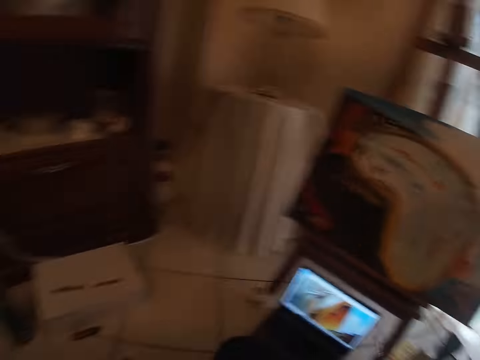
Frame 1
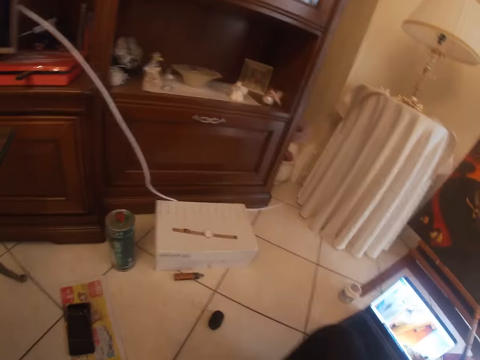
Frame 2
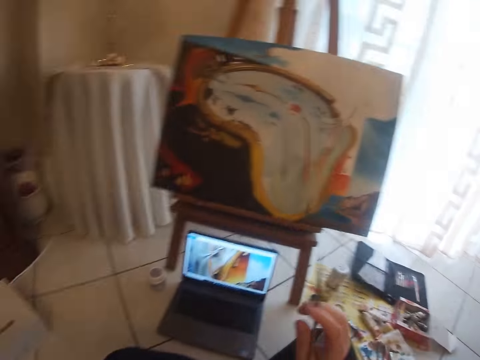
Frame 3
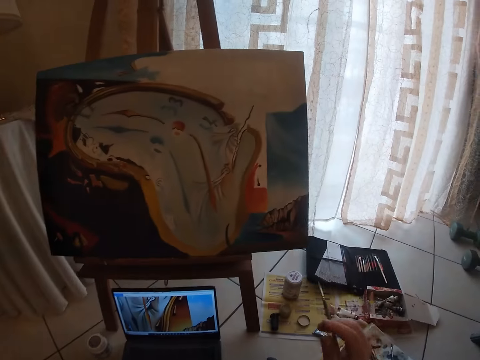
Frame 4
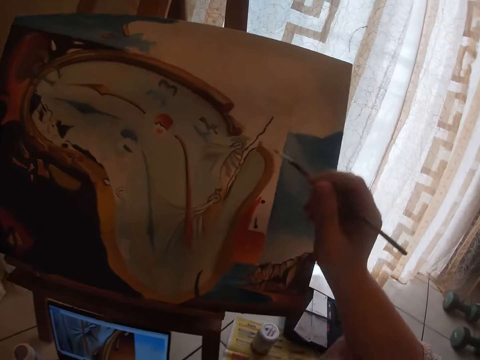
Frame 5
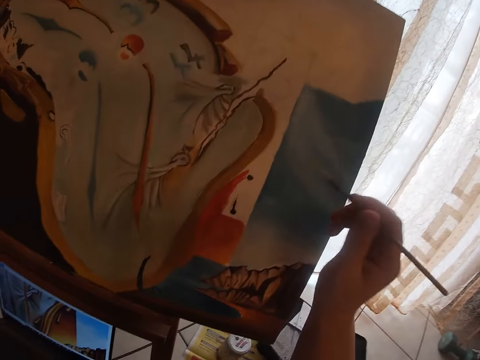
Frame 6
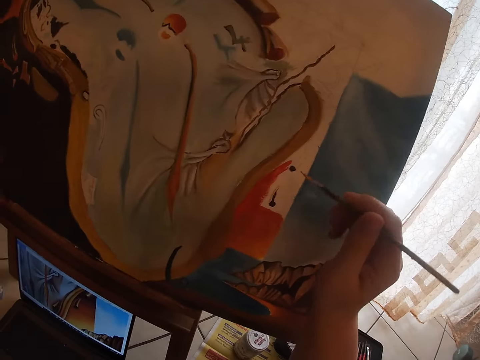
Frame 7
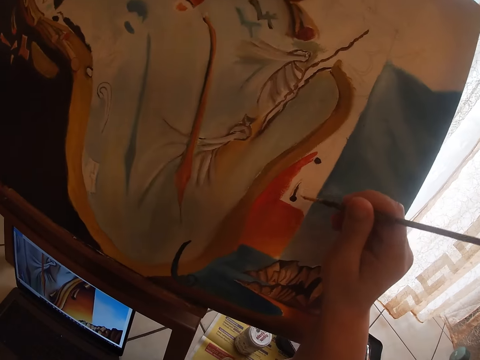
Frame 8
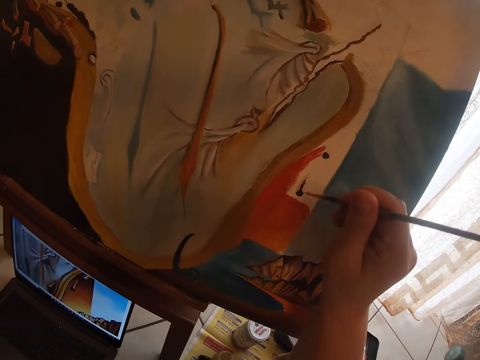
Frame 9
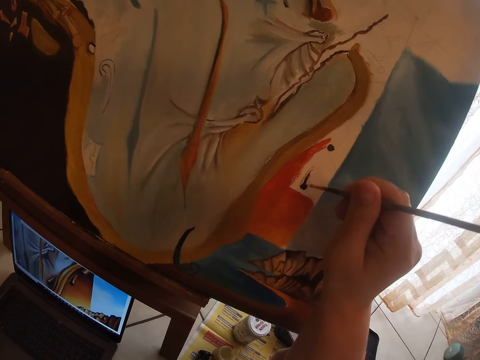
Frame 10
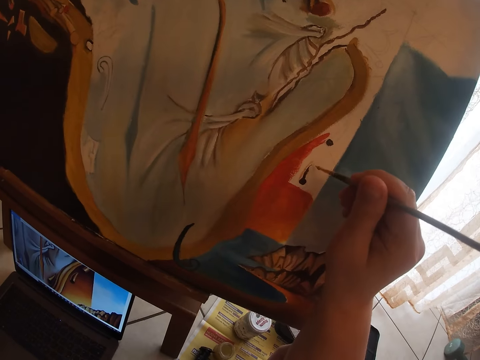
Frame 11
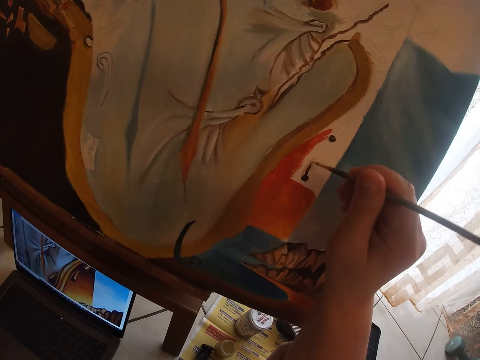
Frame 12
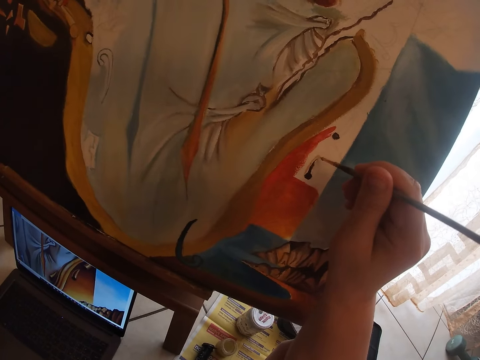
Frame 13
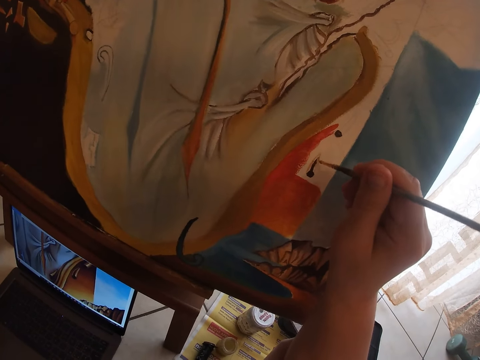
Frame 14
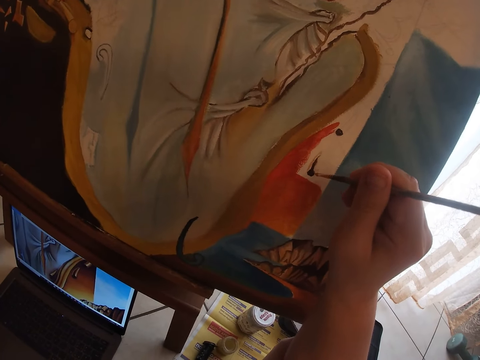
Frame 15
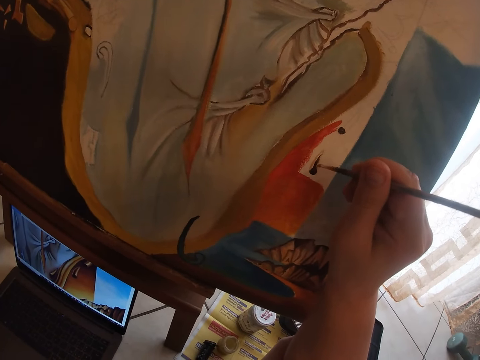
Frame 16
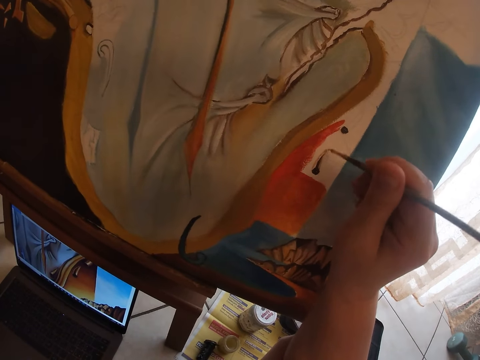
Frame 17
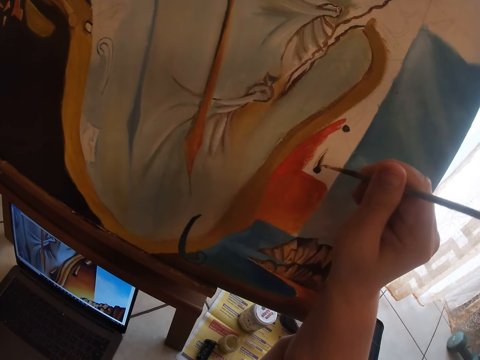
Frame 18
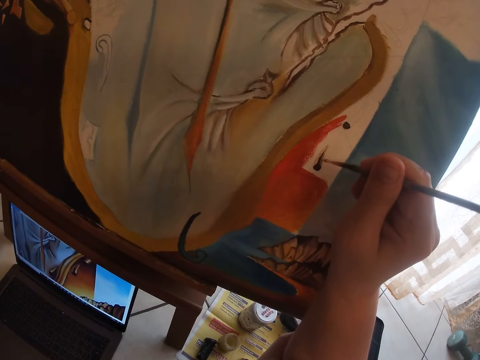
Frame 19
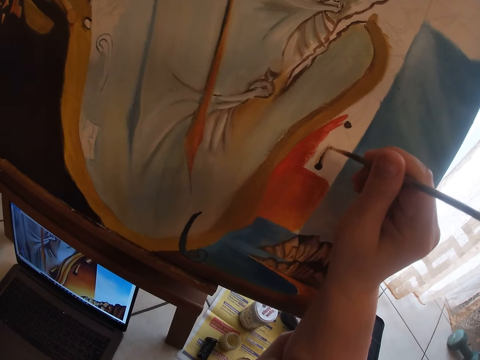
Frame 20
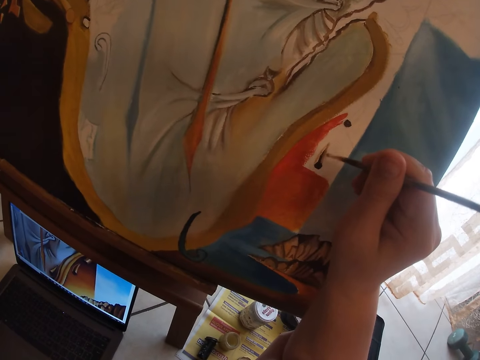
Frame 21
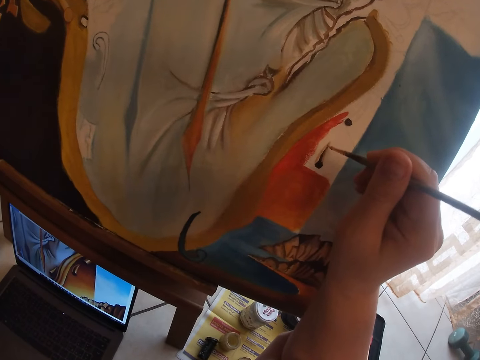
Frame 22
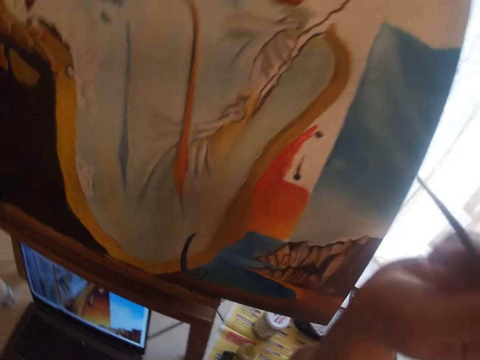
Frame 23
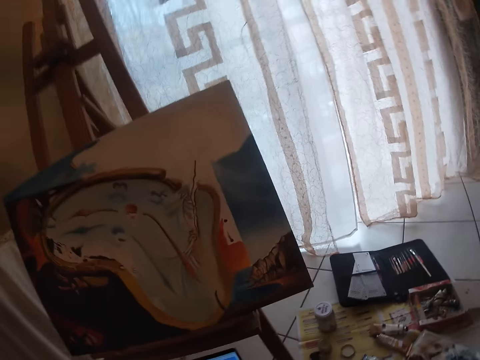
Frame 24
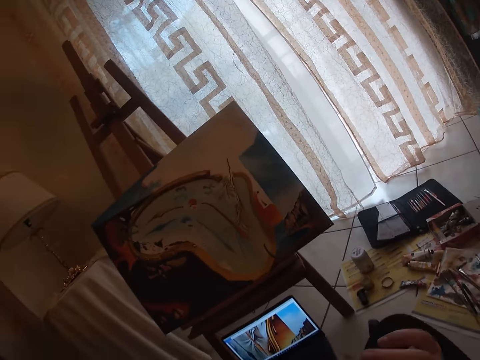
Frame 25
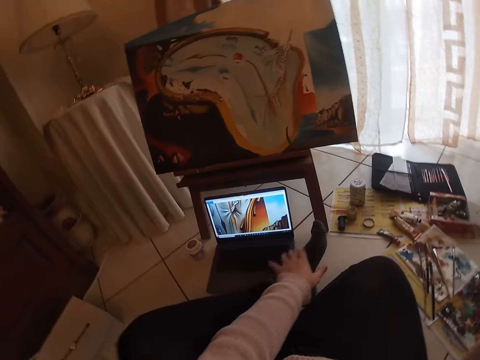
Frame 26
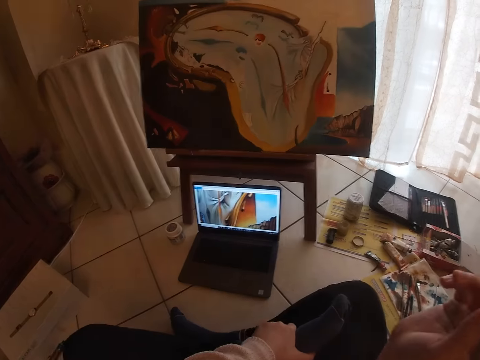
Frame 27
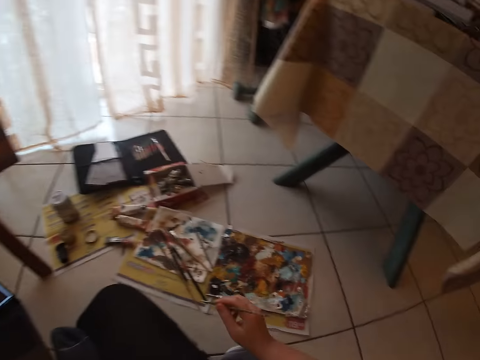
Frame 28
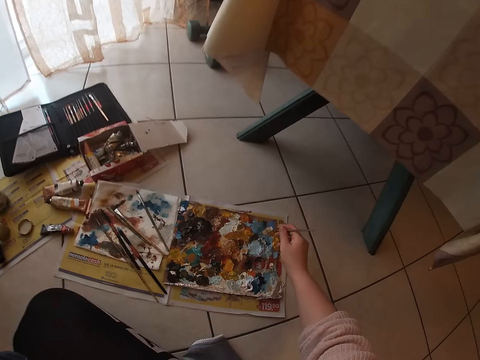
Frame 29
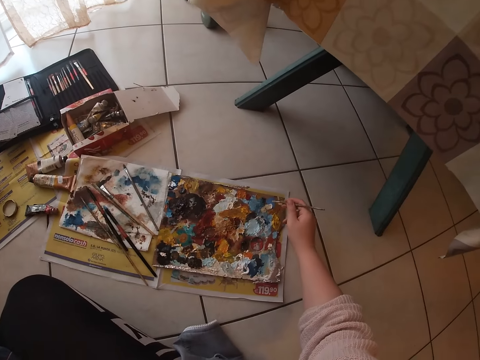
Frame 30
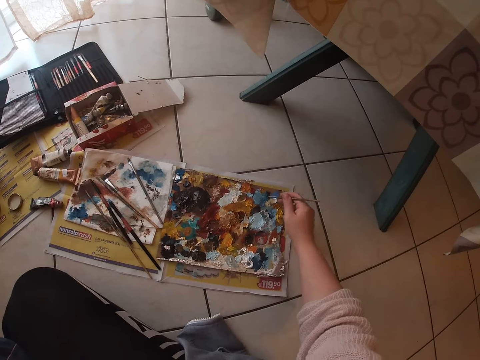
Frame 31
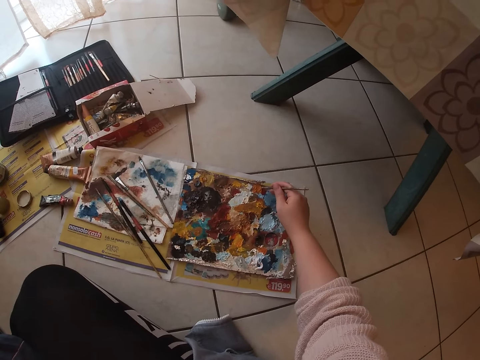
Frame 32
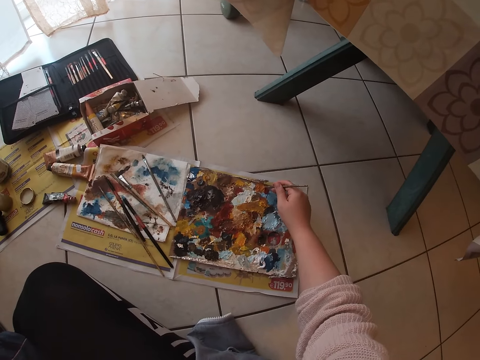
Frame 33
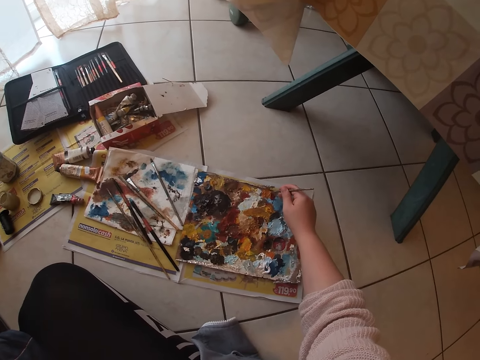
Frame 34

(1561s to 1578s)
The camera wearer looks around. They paint on the canvas using the paint brush. They stop to paint. They adjust the left leg using the left hand. They add color to the paint brush. They put the small detail brush on the palette.

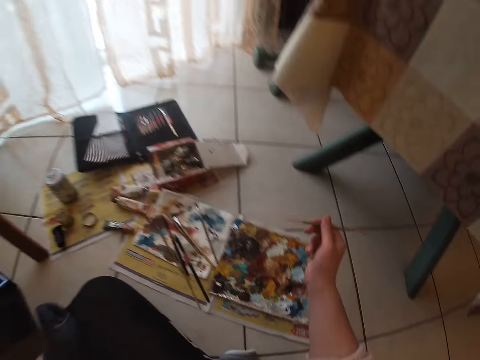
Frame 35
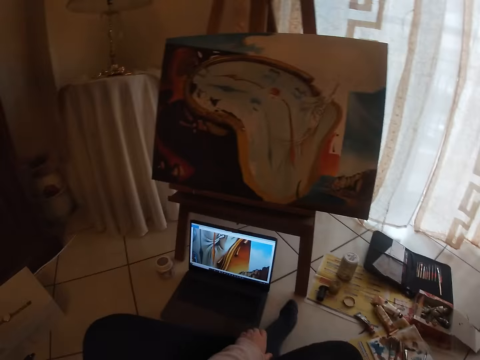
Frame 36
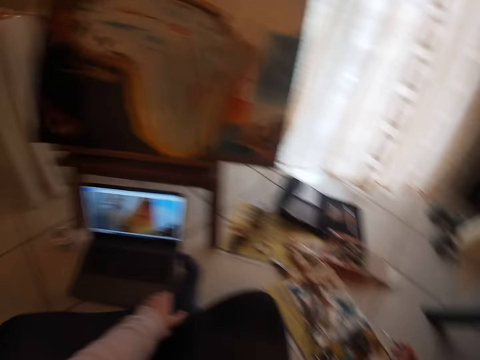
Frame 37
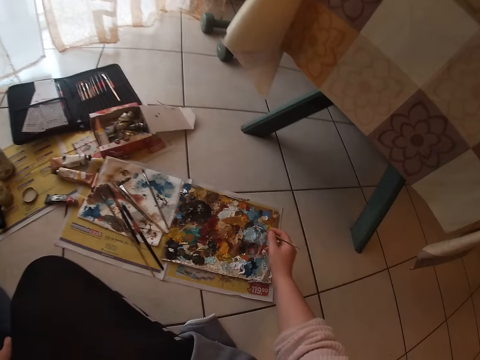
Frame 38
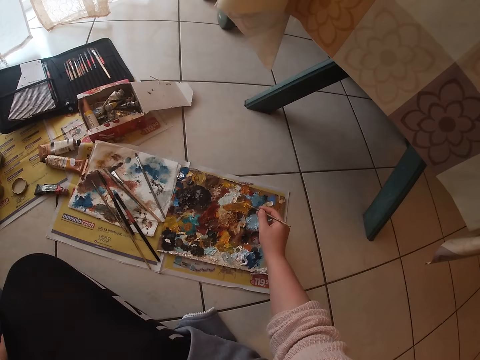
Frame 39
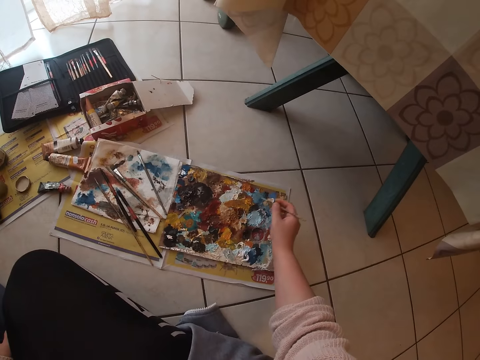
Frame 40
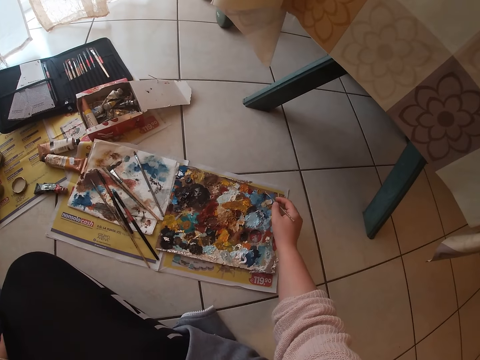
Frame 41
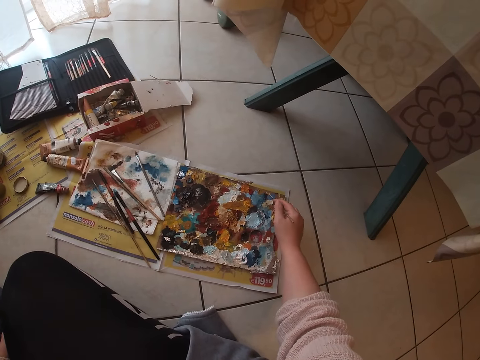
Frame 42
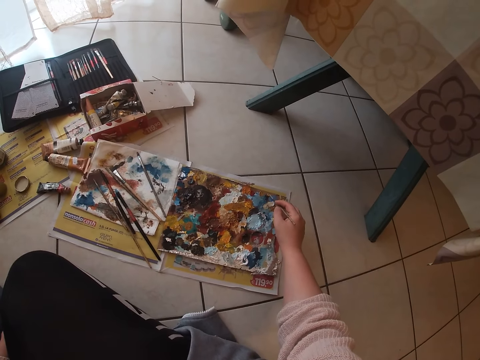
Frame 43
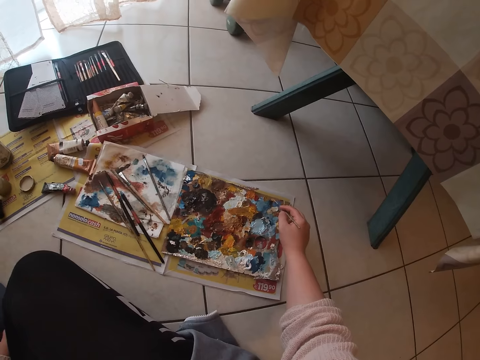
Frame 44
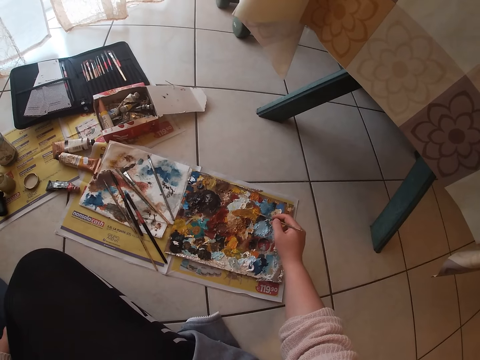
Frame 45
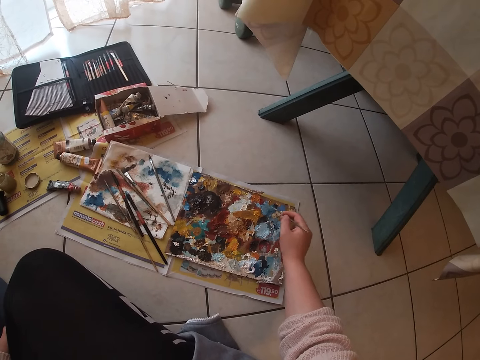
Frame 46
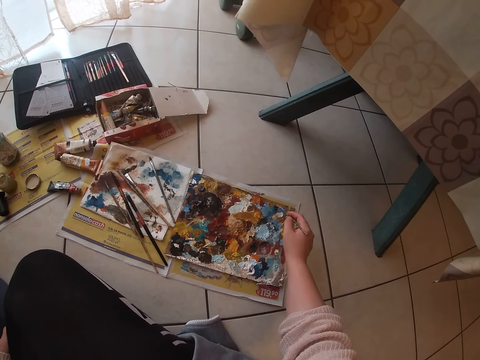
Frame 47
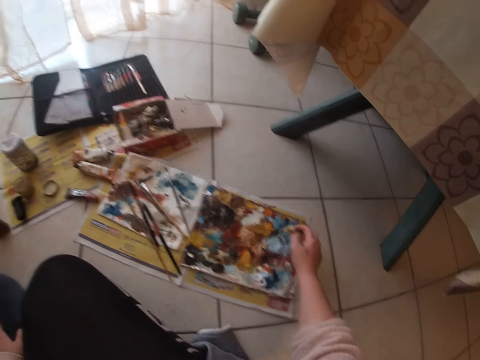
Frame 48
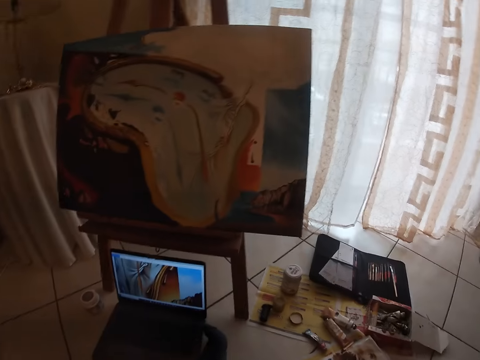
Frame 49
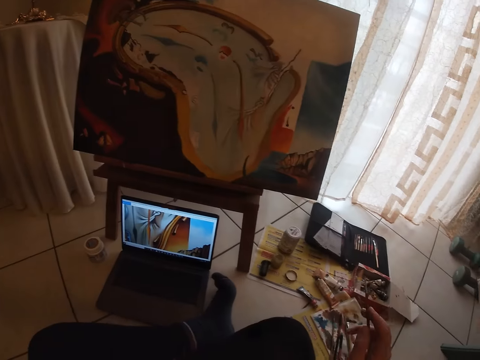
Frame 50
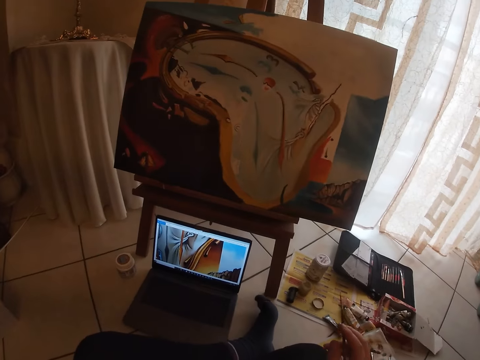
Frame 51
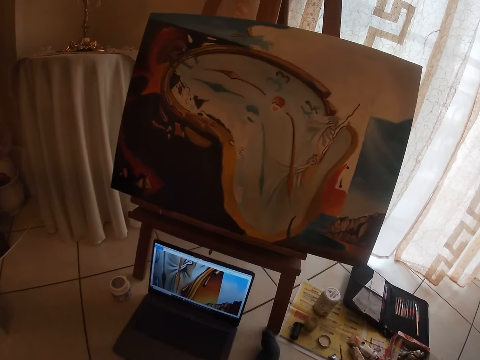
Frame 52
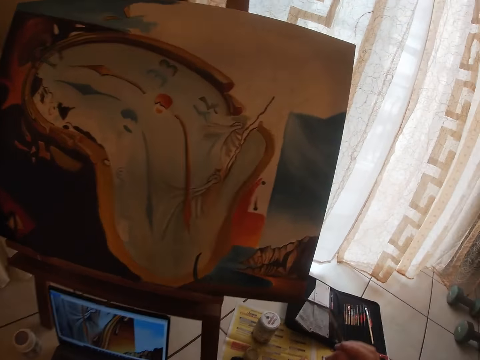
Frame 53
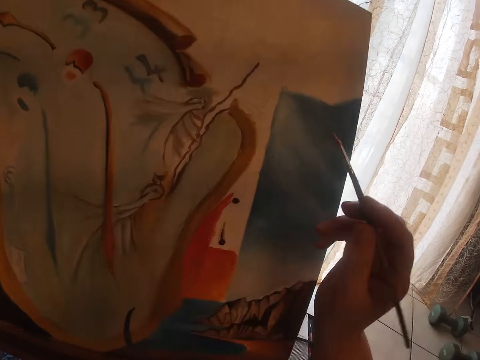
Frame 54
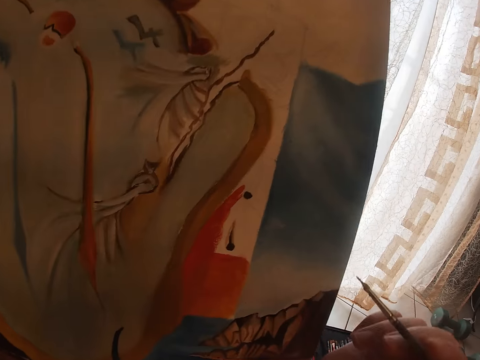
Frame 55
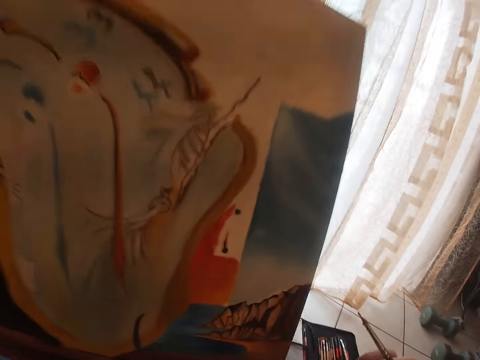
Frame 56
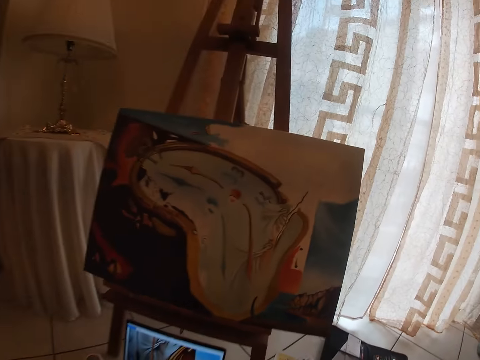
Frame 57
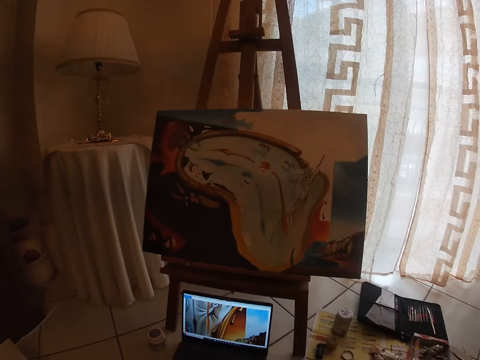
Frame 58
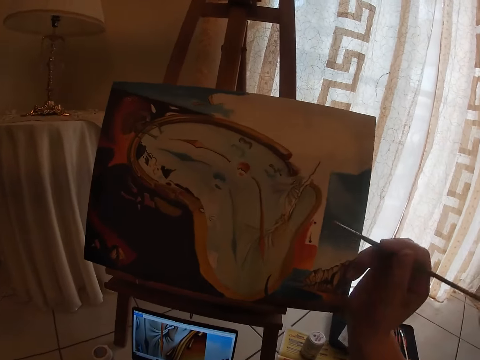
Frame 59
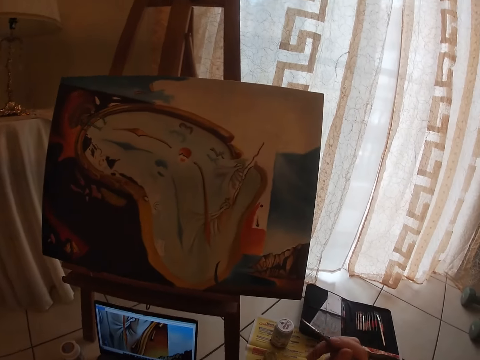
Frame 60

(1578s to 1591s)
The camera wearer refers from a picture displayed on the laptop screen. They add color to the paint brush. They refer from the picture displayed on the laptop screen. They position the right hand with the paint brush on the canvas board. They refer from the picture displayed on the laptop screen.
